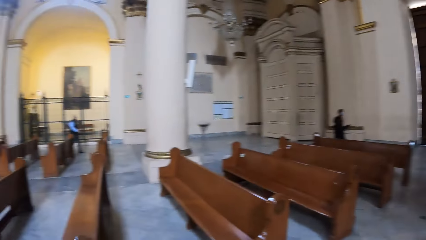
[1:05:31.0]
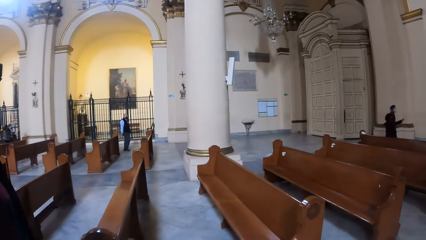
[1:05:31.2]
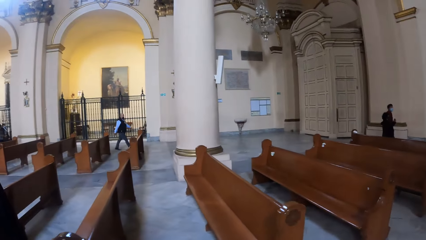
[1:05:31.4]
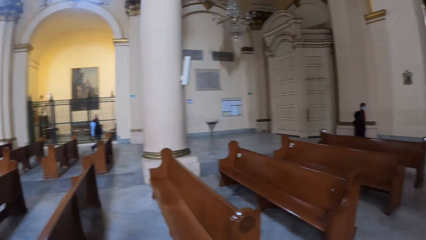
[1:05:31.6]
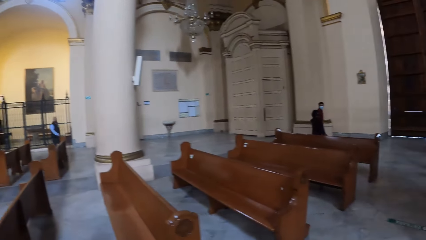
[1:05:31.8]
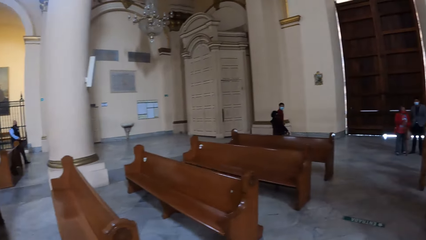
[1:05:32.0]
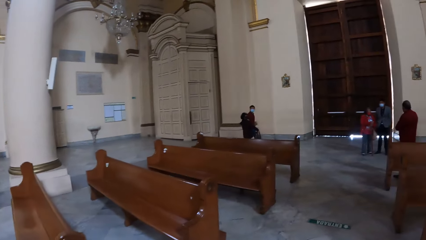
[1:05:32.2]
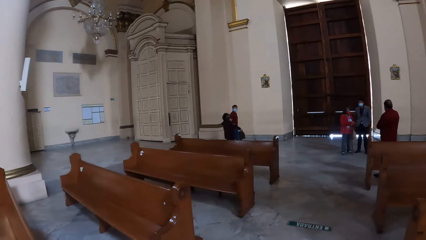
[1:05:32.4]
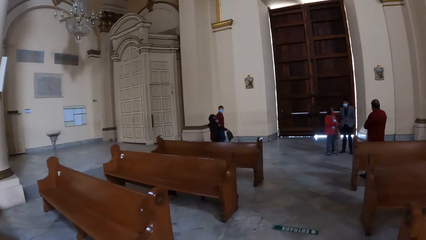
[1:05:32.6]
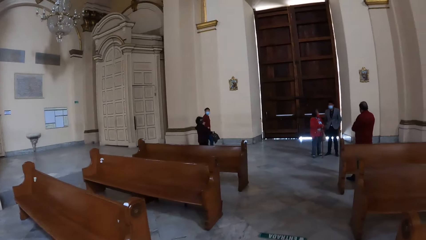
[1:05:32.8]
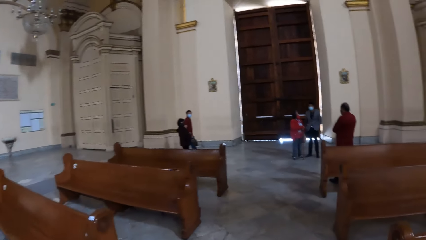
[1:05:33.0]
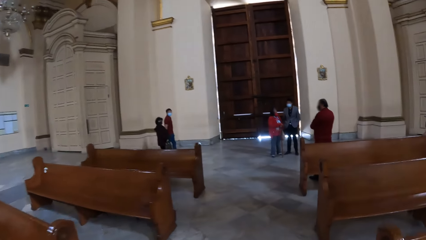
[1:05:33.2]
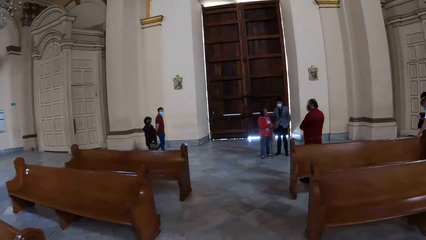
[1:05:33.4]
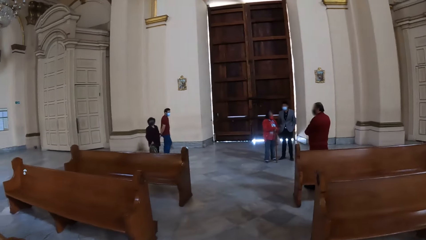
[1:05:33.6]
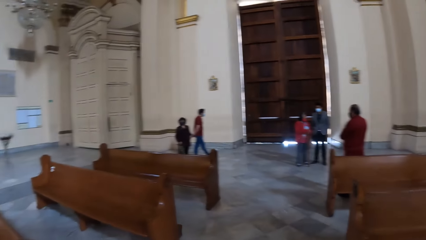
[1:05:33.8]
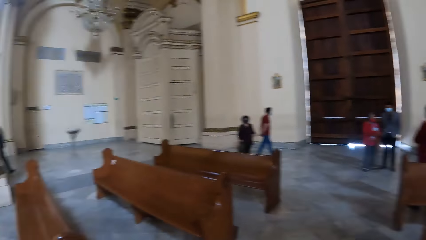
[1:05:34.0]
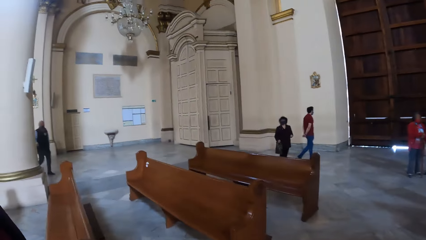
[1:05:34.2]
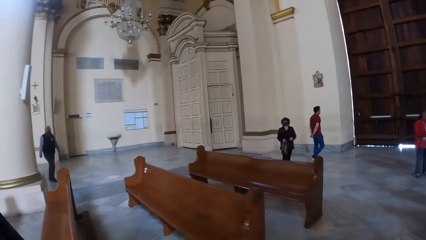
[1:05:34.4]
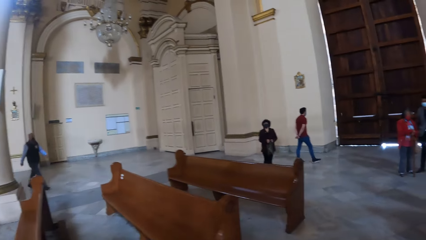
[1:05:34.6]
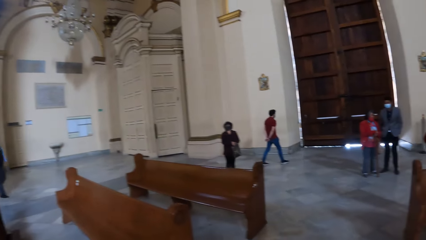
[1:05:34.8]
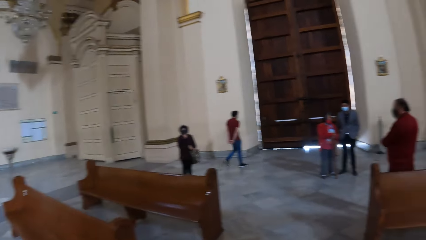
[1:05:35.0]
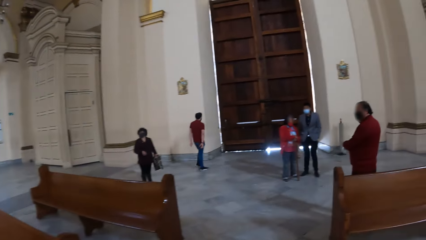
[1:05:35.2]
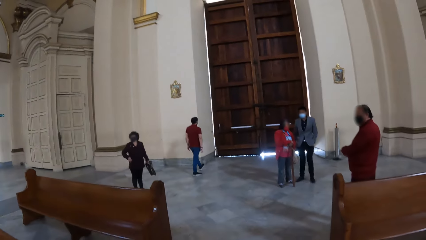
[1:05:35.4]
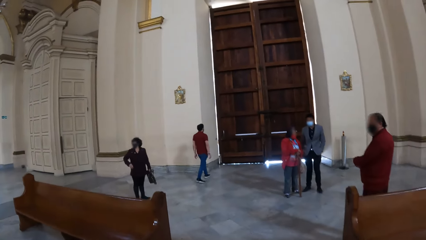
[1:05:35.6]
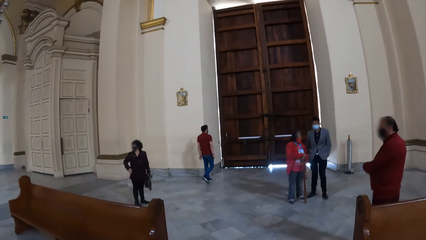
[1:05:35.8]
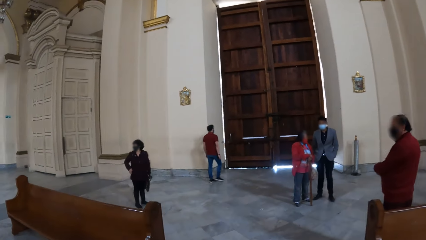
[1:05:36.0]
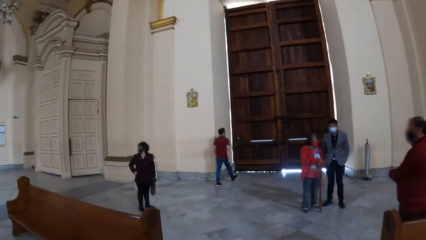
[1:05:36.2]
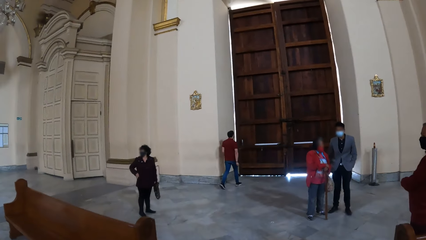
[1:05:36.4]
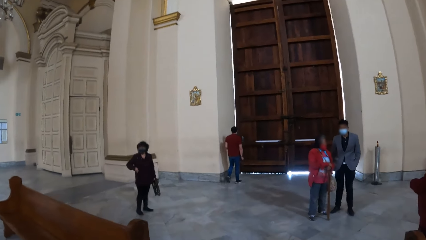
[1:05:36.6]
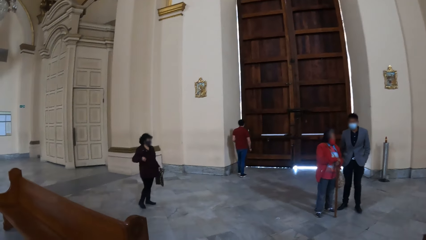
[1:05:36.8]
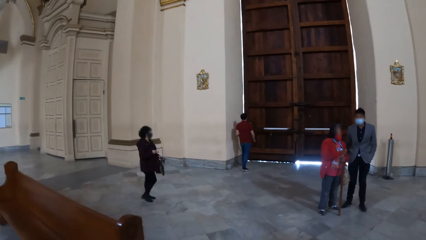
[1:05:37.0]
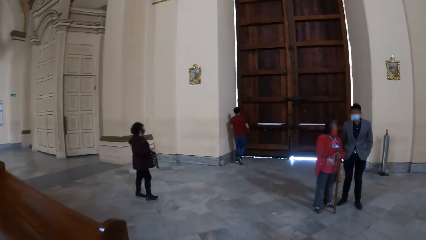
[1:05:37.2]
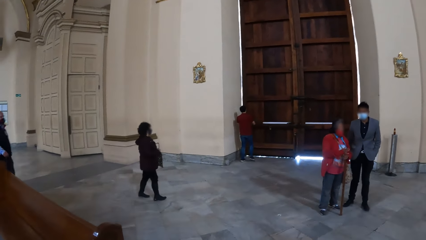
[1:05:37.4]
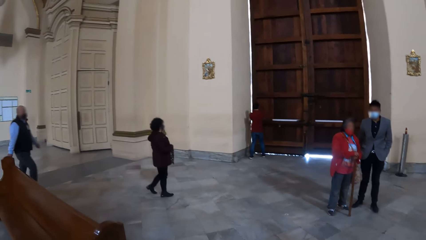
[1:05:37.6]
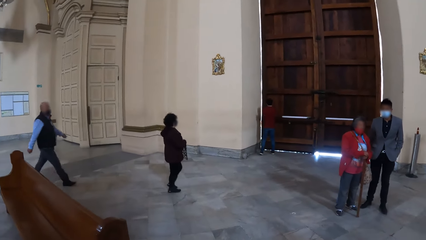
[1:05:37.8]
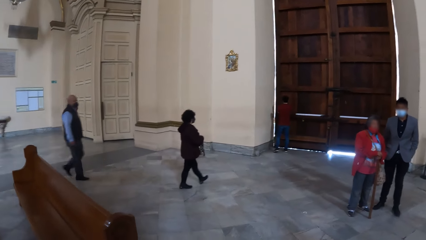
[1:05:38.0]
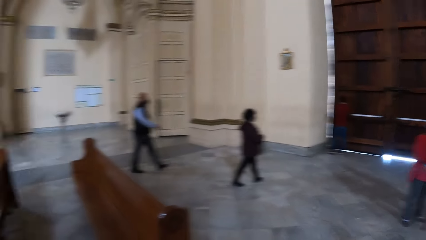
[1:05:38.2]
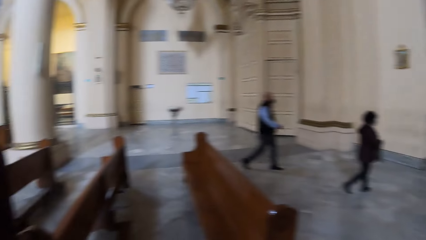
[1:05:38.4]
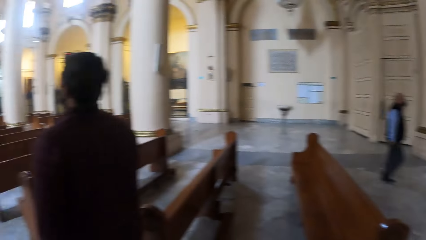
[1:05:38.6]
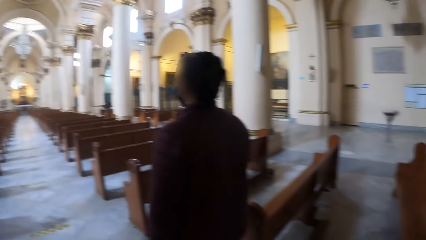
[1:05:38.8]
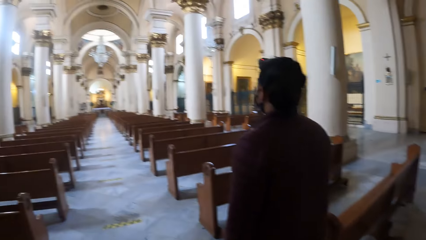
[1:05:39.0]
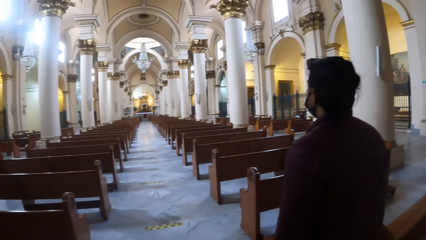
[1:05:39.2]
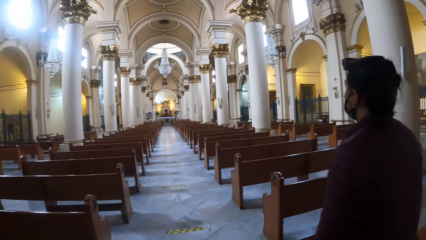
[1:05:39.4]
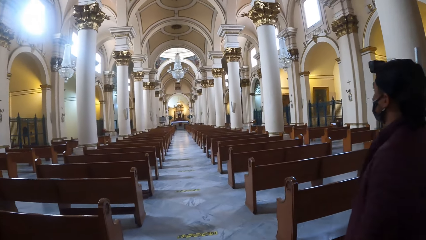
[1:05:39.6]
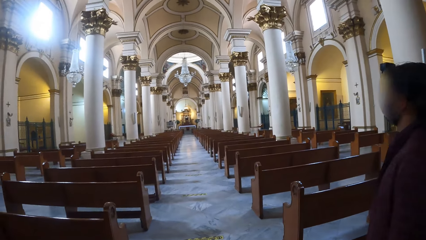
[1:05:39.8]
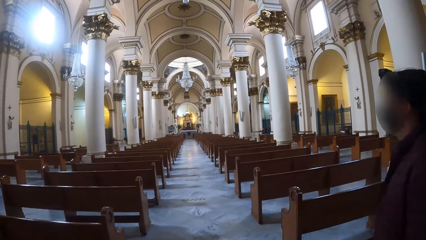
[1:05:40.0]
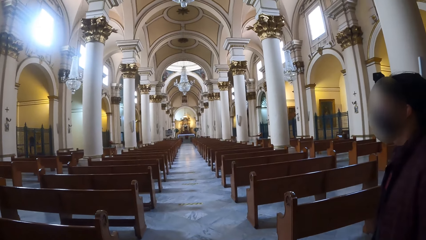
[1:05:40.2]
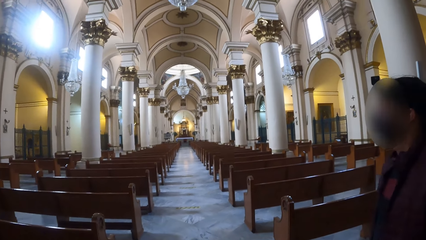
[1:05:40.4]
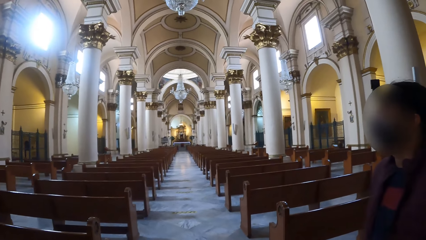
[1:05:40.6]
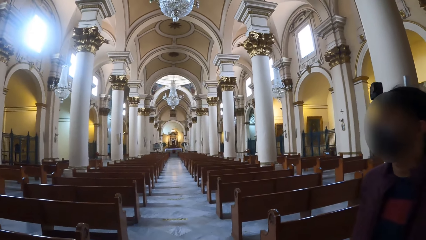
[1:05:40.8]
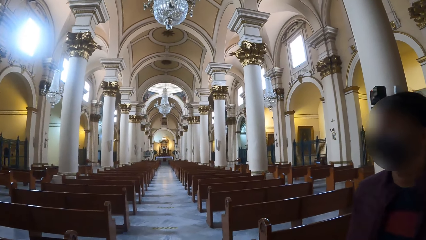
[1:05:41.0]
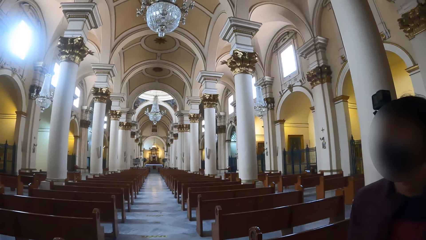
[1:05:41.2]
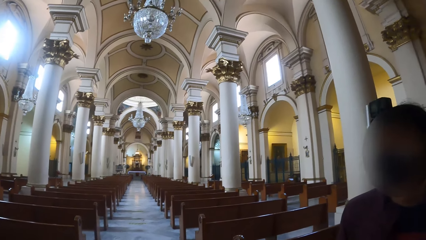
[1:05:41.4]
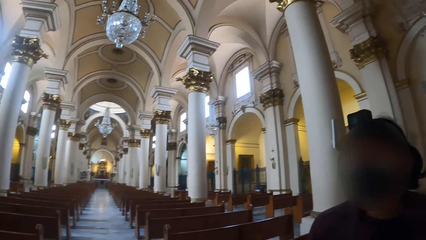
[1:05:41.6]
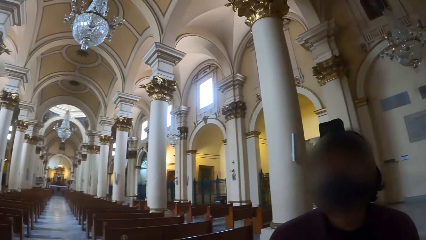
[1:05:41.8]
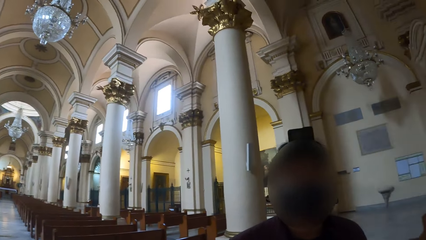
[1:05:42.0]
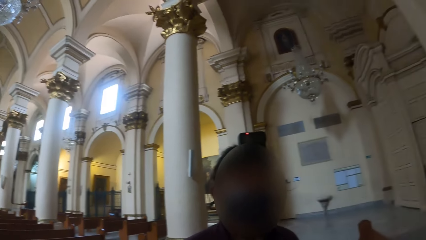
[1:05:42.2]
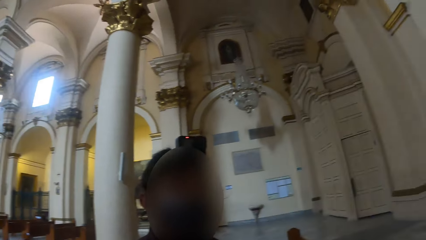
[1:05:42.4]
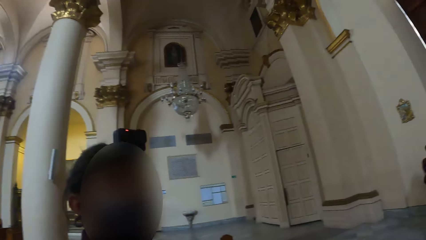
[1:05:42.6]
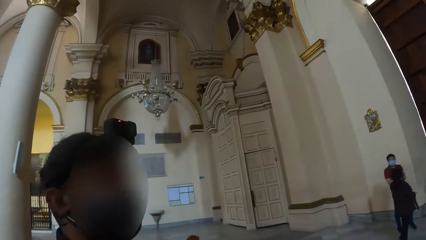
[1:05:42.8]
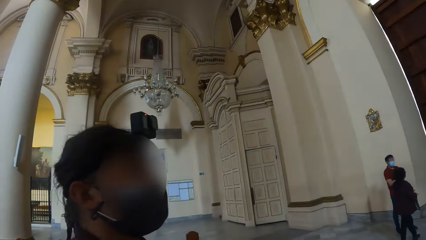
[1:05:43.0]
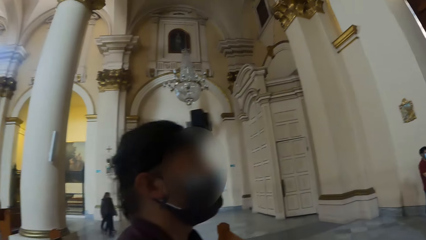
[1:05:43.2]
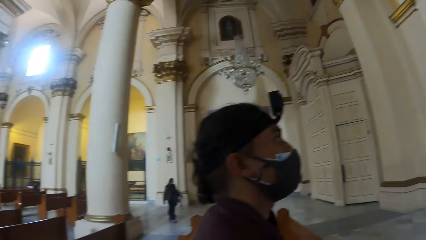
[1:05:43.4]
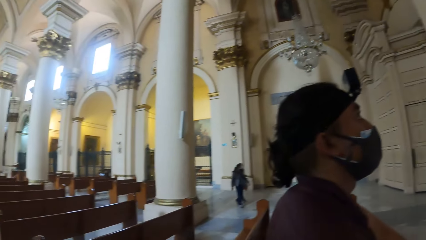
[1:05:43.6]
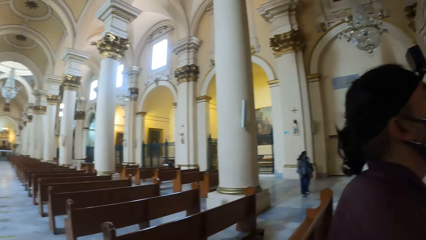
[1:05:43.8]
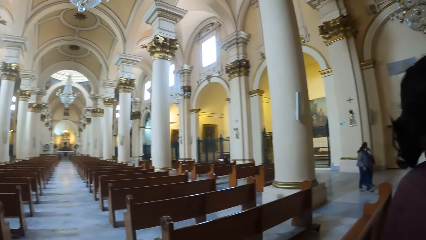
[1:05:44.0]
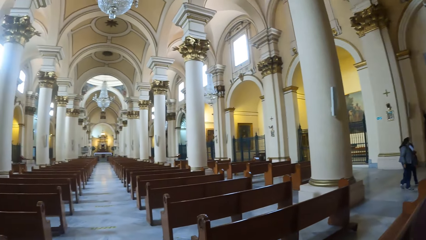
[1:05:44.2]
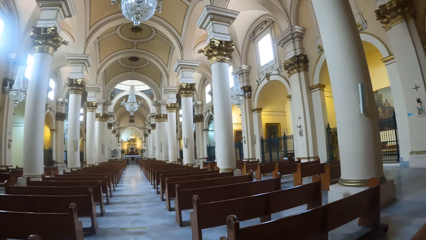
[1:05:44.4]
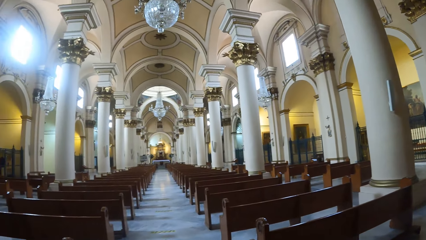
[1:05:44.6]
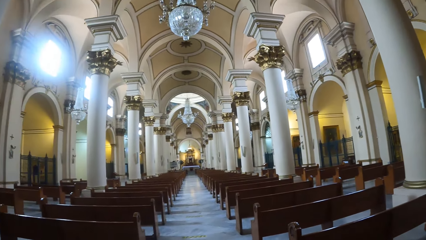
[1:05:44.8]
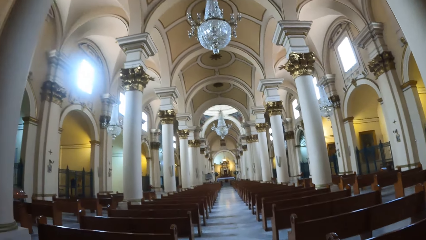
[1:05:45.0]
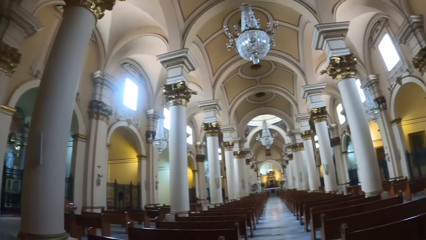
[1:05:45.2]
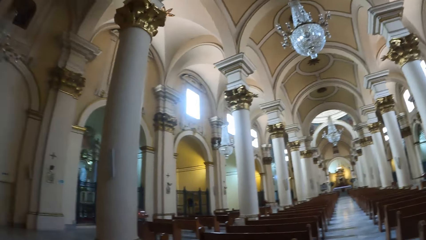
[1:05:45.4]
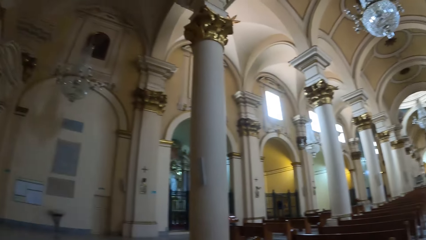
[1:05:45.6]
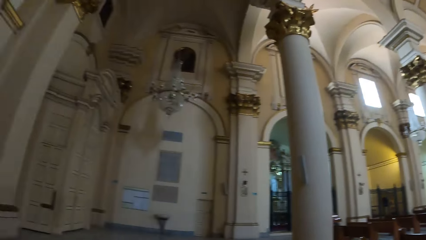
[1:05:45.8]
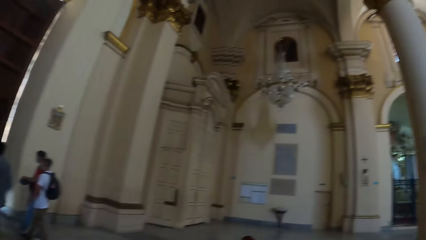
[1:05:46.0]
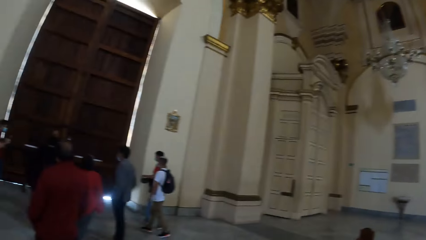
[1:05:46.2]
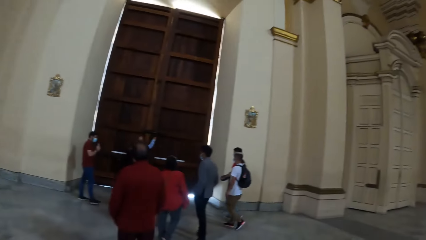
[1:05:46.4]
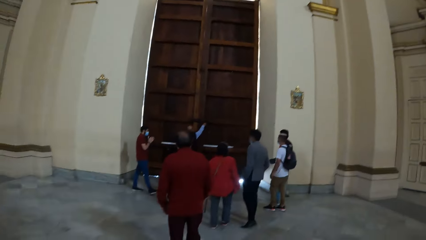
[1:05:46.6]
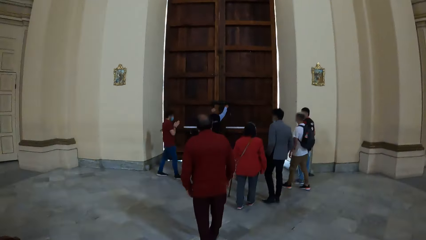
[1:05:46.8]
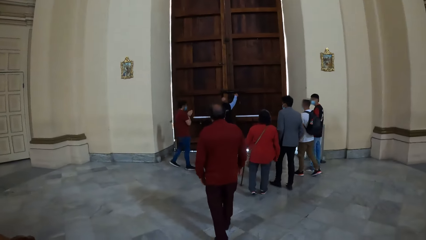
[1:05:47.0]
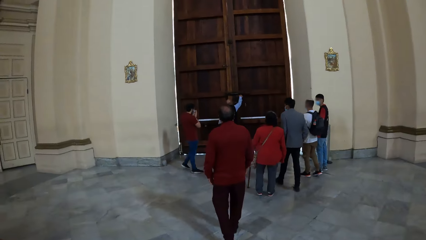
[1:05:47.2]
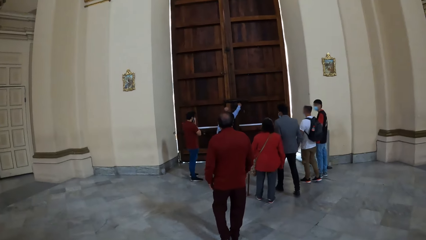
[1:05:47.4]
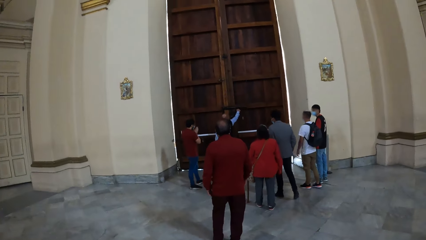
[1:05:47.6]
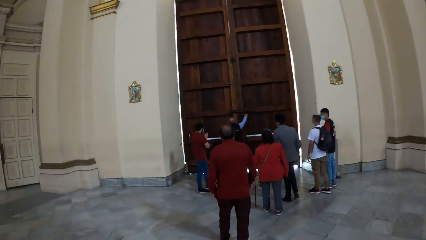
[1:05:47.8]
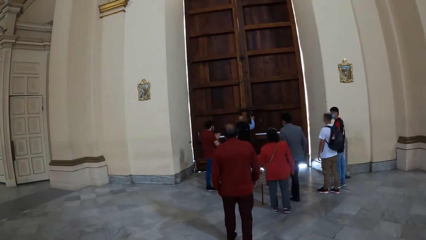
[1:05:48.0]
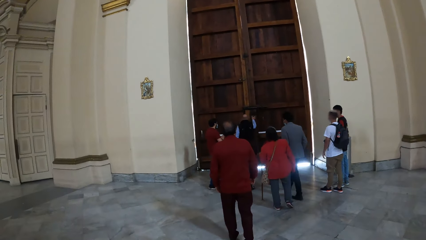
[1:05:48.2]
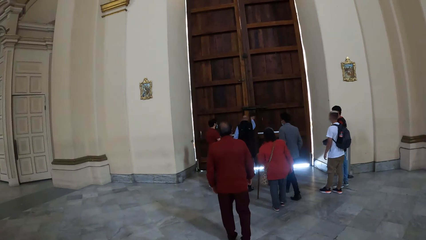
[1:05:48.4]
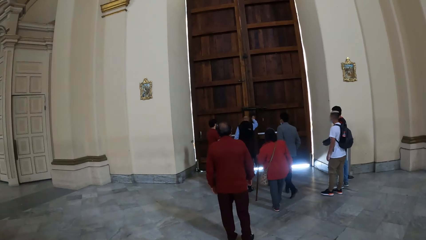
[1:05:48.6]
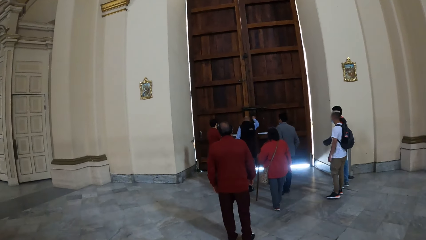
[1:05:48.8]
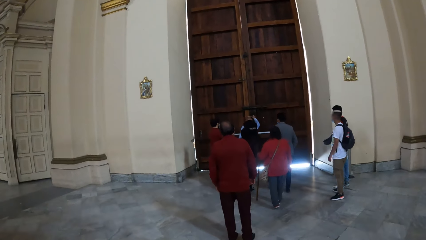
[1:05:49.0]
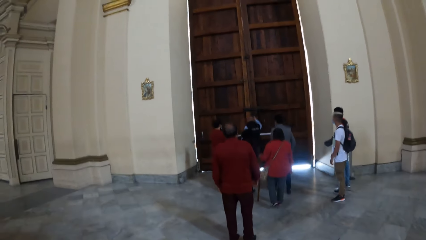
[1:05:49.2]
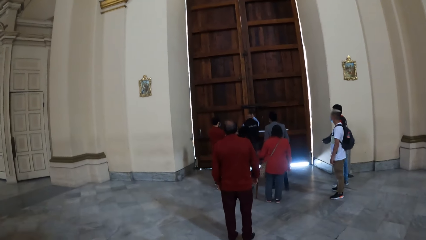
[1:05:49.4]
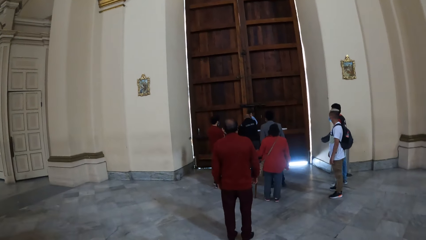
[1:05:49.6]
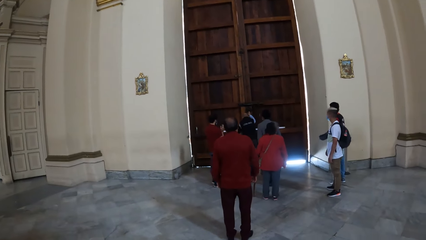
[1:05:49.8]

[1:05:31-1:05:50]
The camera wearer turns left, turns right, looks forward, looks left, and looks forward. A man and a lady stand in the church. Another lady walks around the church. The camera wearer turns back. Another man walks around the church. The camera wearer looks forward, converses with a person, looks right, turns around, and looks forward. A third man holds the church door lock. The first man, the third man, three other men, and the first lady stand at the gate.
